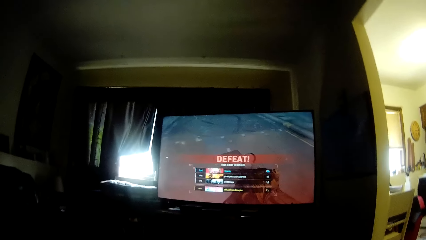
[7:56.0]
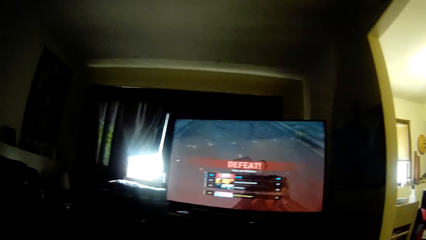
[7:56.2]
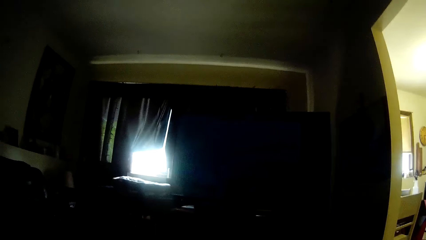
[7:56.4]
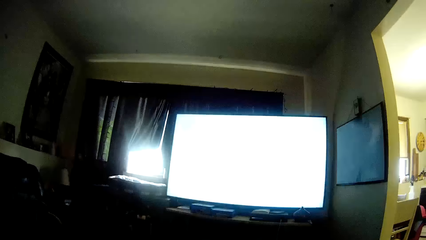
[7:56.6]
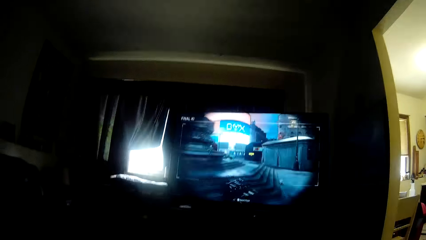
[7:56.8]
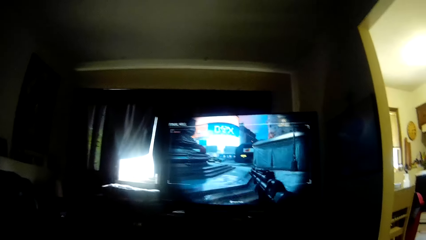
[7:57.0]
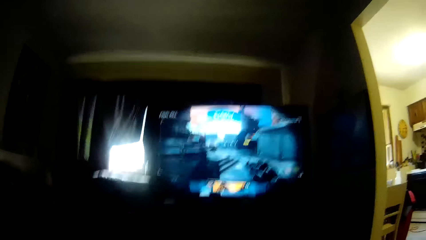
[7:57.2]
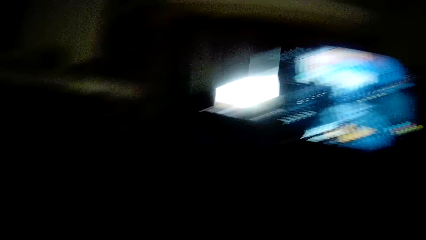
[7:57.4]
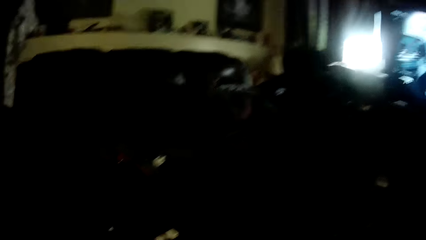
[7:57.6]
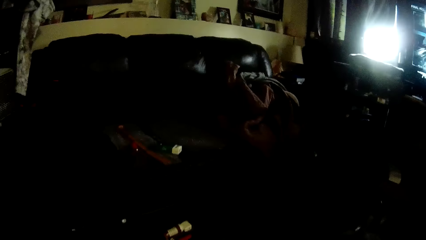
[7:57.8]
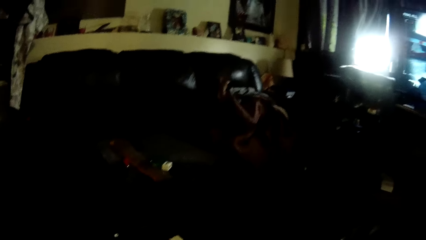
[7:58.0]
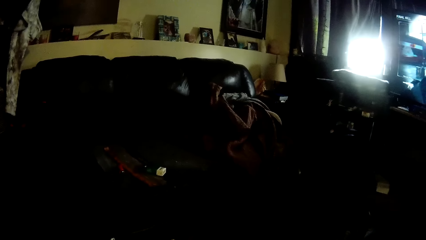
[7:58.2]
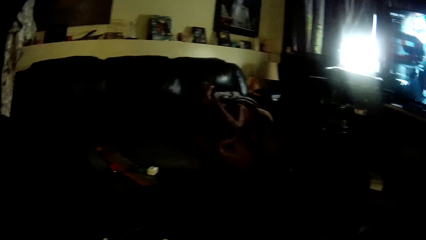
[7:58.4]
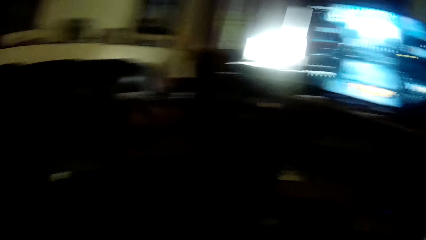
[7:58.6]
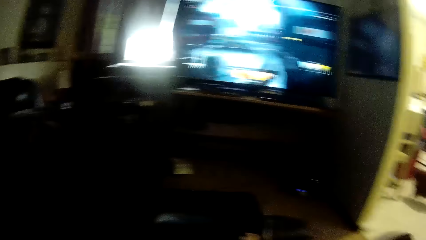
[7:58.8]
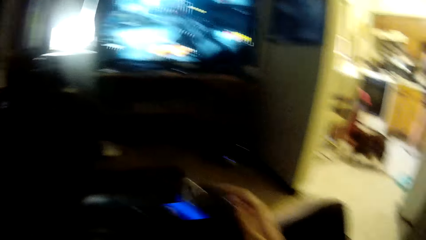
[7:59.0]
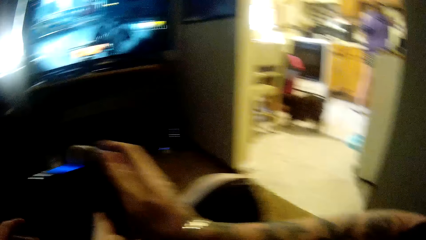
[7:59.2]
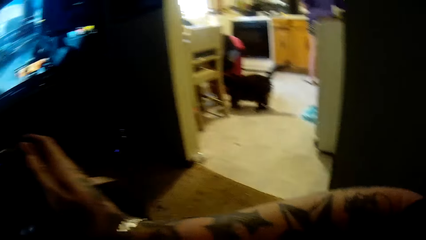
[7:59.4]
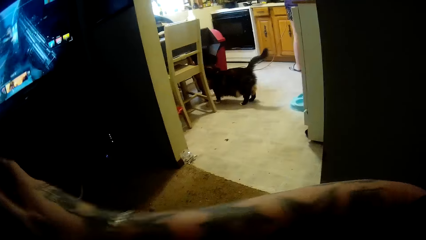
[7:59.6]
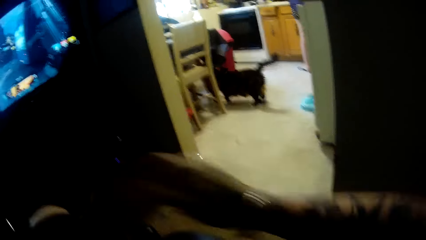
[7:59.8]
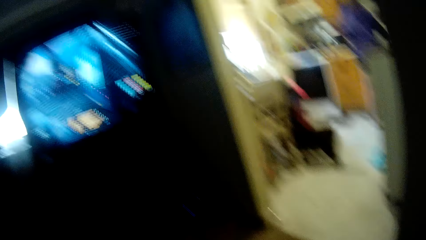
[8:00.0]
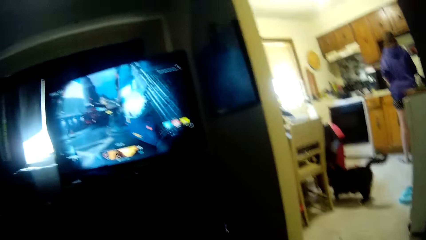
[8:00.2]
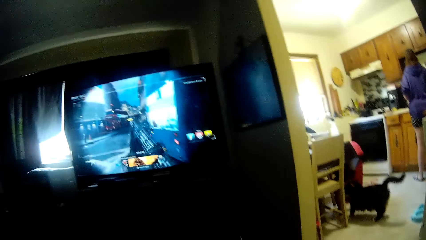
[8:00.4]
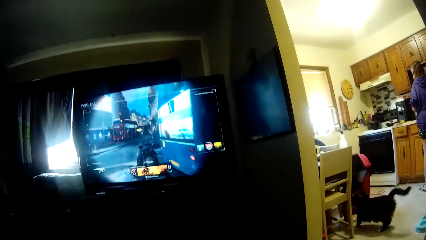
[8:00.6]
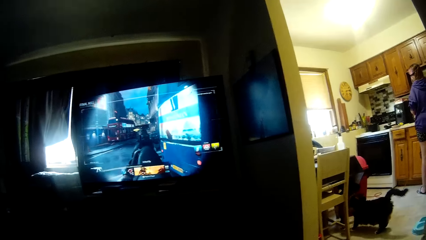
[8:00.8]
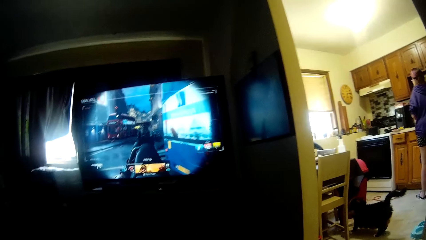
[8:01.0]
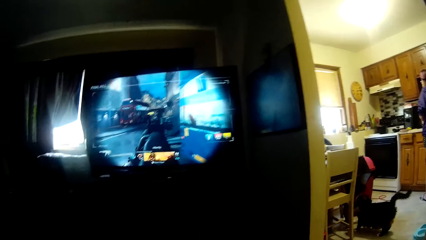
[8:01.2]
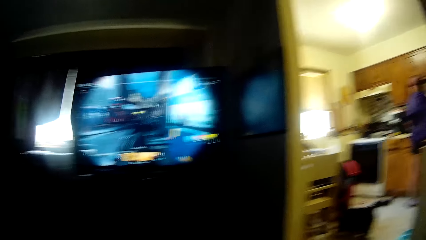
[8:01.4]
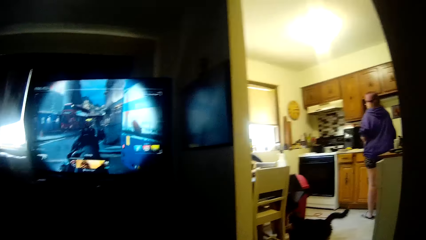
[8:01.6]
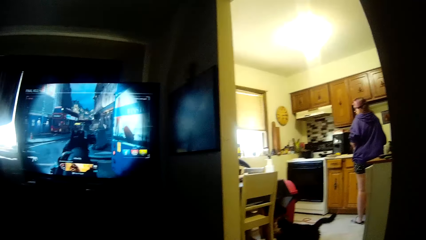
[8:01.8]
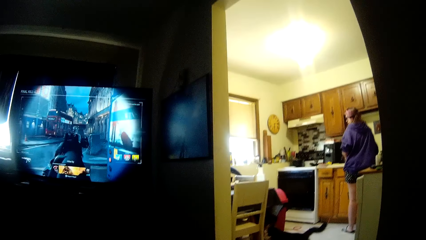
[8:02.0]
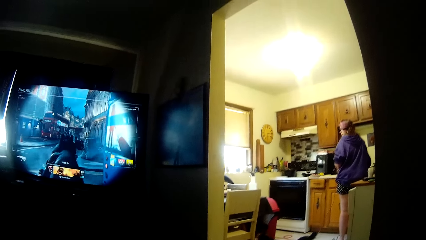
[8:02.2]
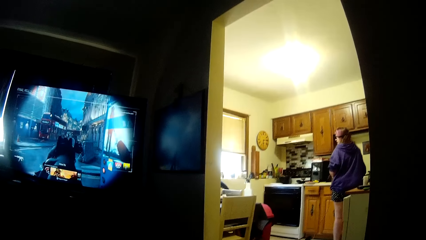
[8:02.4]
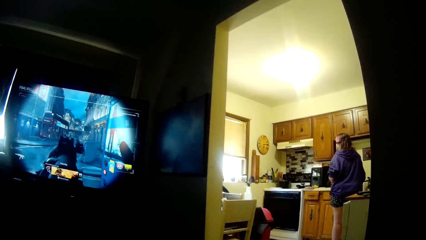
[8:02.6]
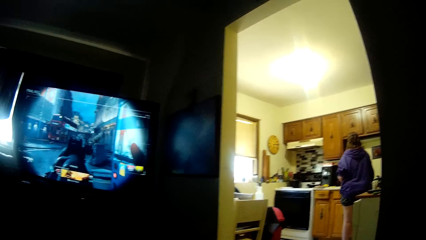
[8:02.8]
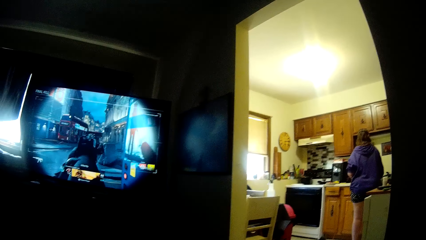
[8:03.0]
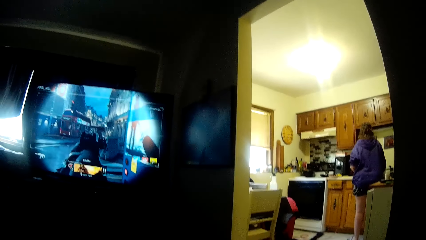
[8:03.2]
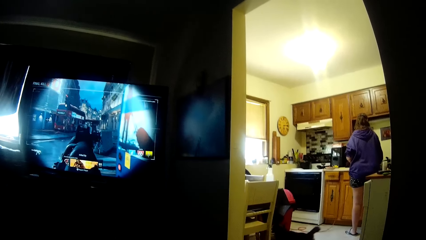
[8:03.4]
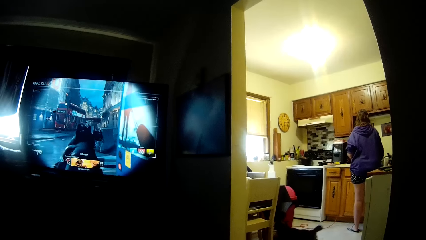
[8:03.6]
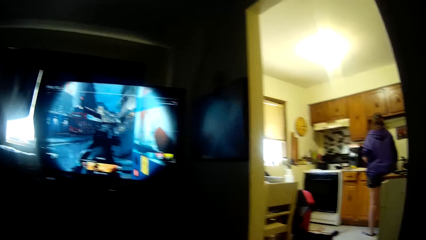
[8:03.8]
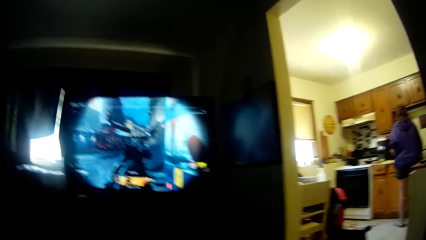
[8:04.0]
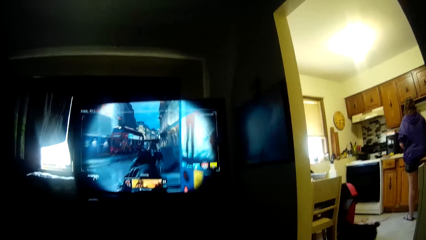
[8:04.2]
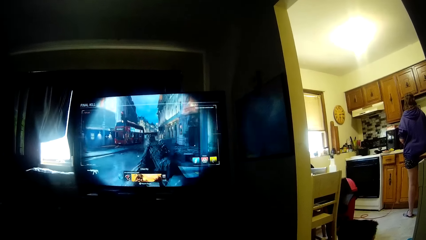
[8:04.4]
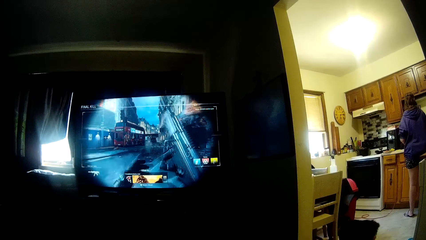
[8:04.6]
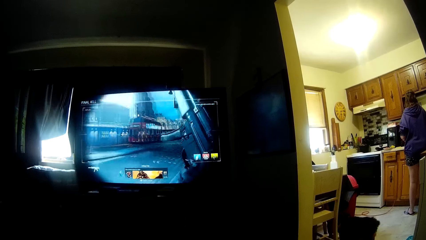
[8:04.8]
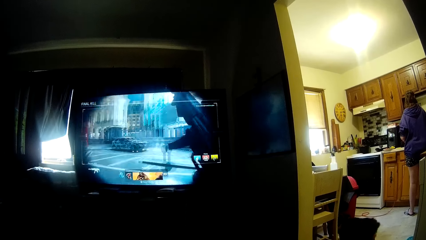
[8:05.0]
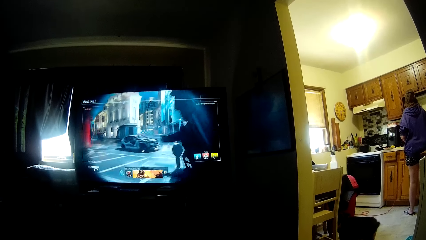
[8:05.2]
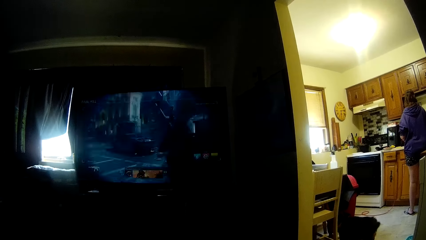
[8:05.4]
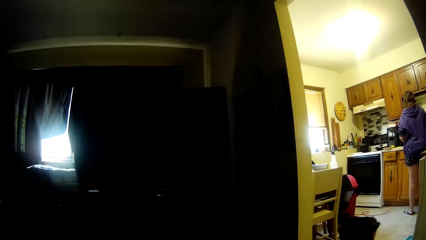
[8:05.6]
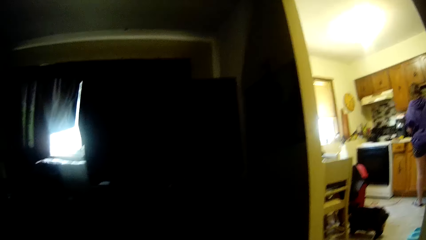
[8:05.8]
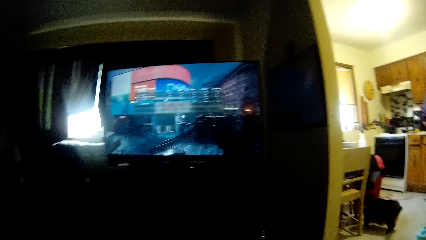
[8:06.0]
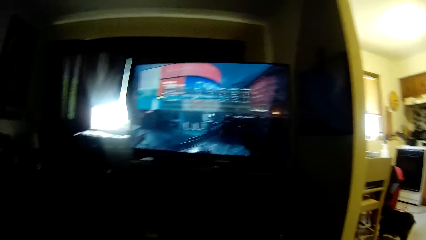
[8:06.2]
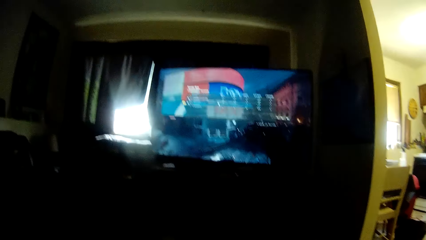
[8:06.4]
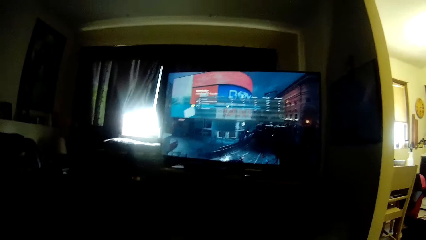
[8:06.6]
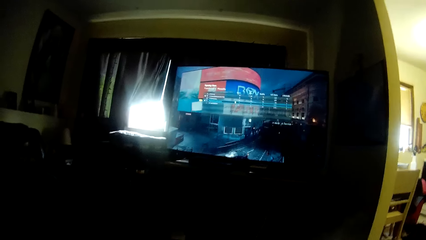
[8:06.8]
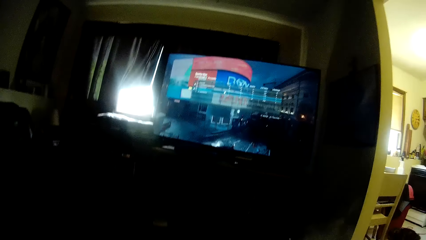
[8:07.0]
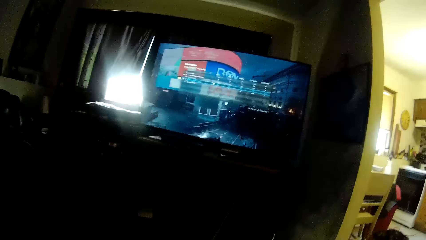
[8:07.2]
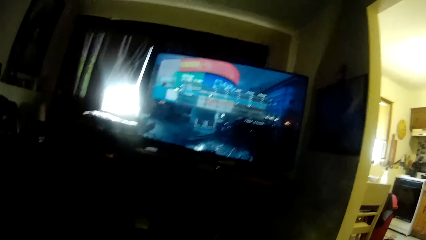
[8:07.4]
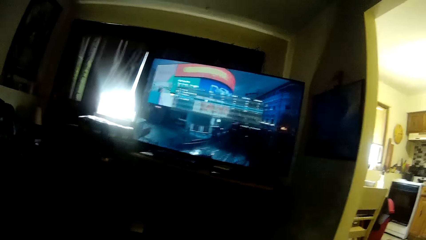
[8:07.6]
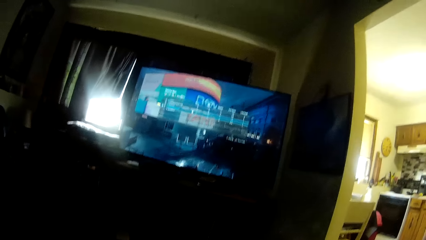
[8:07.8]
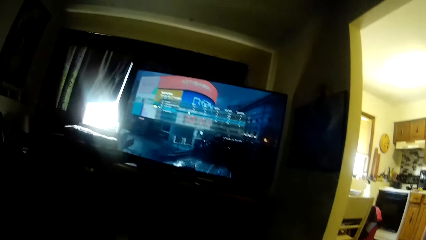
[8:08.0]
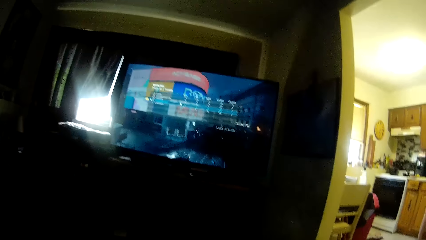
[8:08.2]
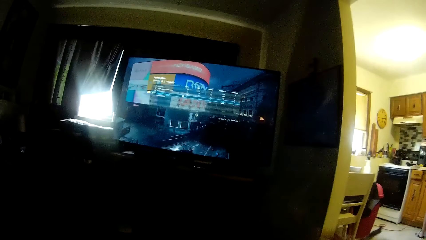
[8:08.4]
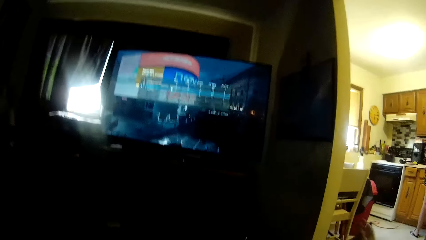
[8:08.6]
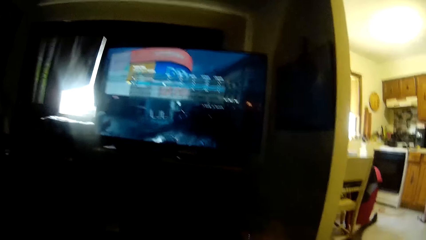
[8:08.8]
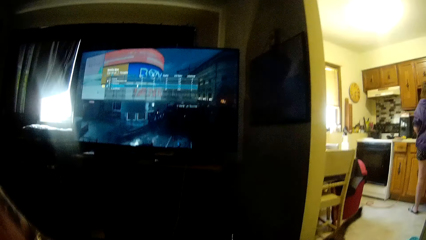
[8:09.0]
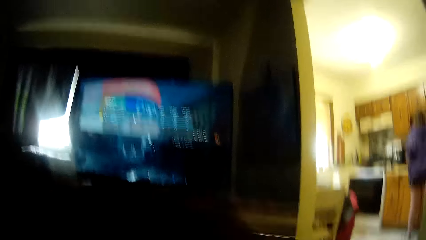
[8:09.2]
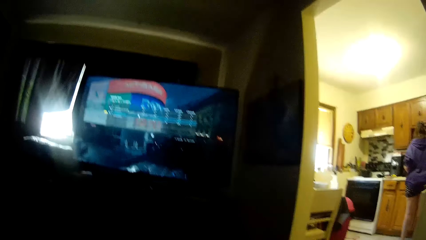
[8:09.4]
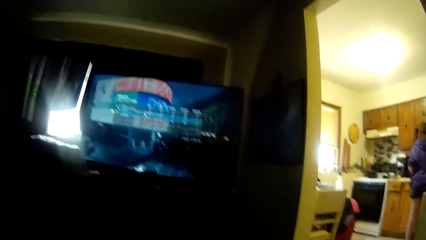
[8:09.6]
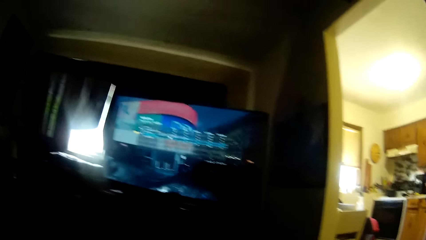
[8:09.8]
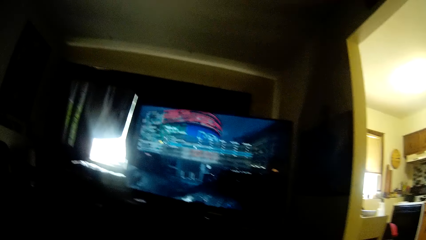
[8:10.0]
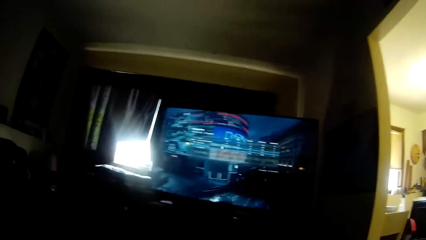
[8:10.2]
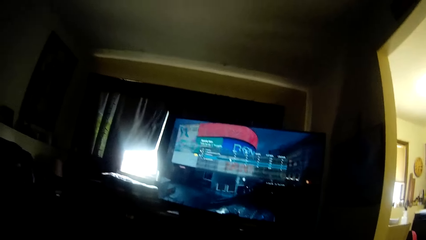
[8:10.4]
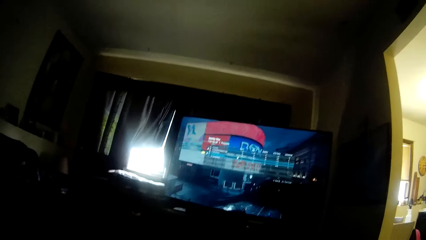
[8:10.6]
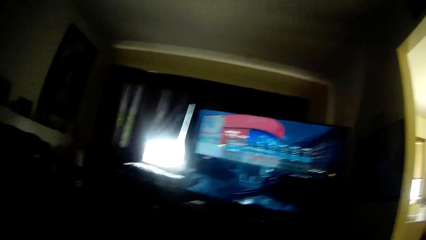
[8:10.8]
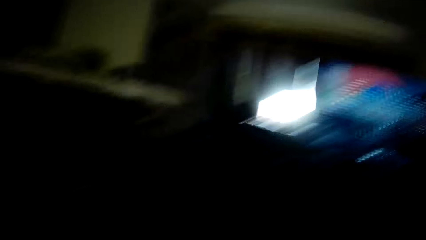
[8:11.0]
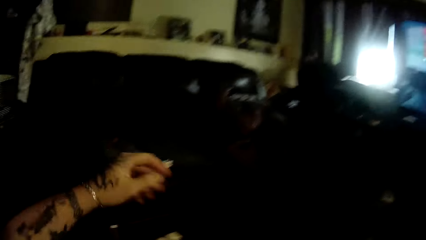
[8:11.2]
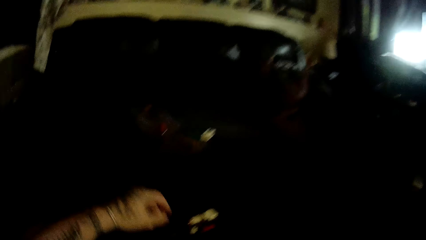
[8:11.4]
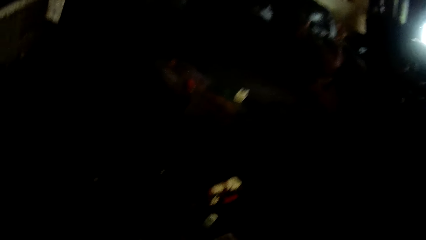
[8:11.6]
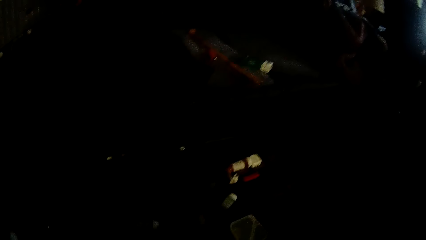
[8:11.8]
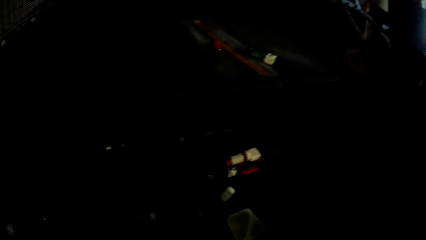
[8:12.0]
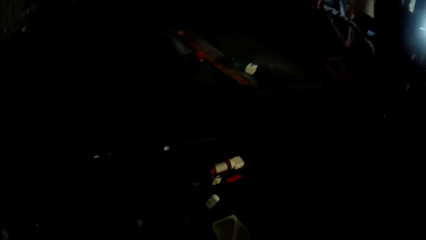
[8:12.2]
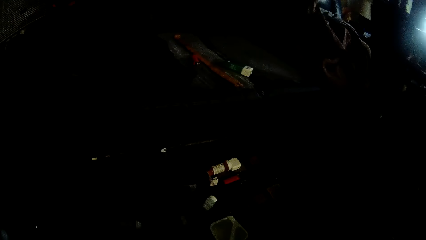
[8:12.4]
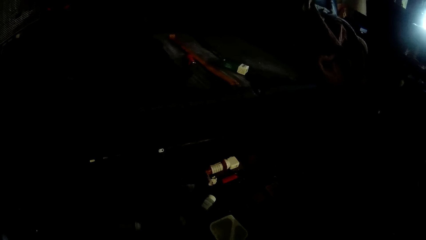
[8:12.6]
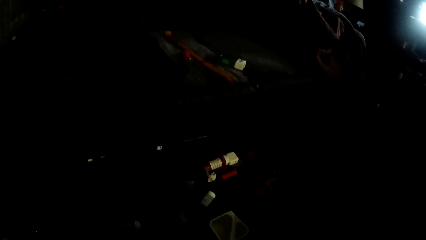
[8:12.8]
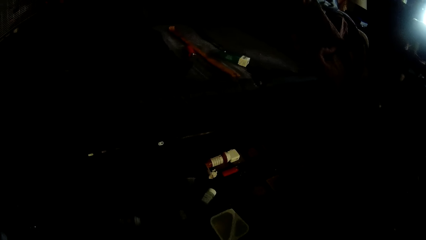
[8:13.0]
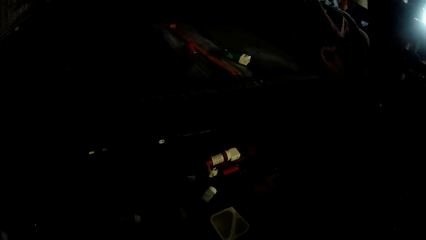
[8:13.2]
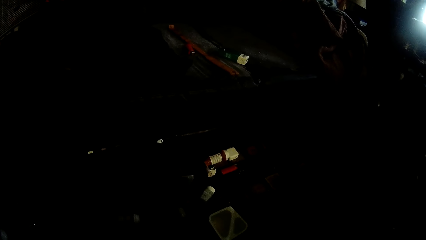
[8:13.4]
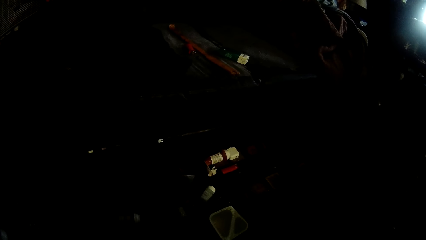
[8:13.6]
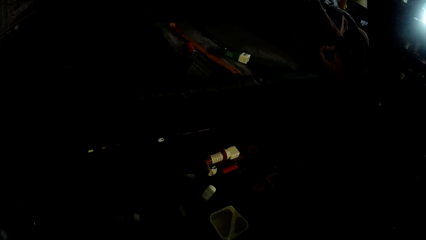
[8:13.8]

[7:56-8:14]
The camera wearer looks around. The woman moves her head. A black cat stands by a table. The camera wearer is playing a video game. They look around.
